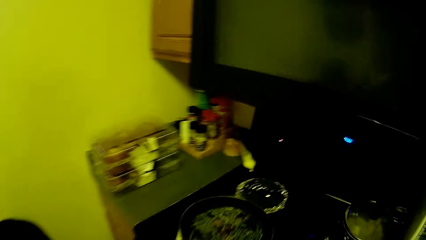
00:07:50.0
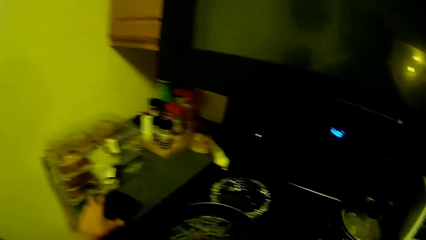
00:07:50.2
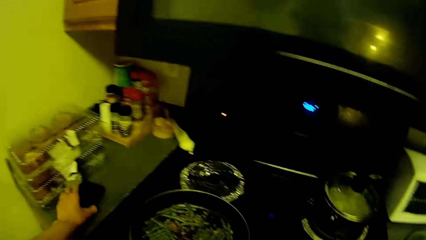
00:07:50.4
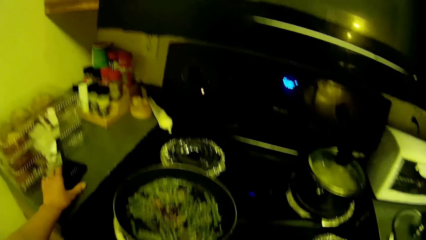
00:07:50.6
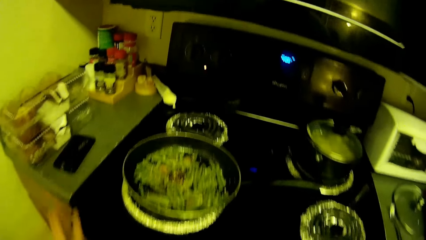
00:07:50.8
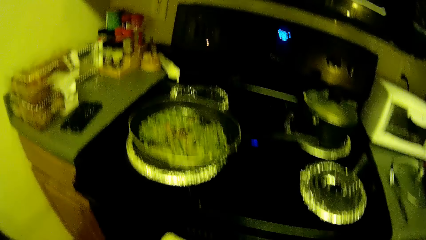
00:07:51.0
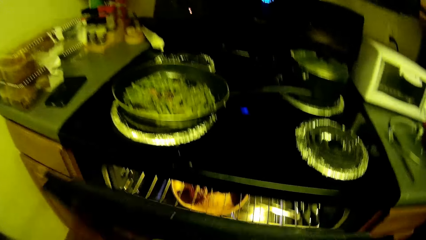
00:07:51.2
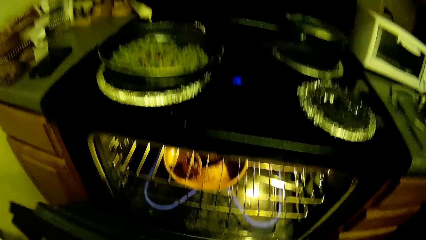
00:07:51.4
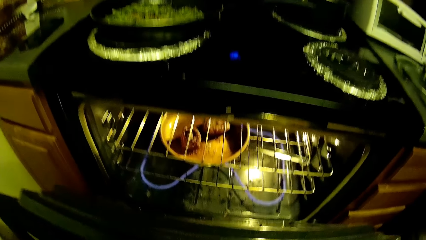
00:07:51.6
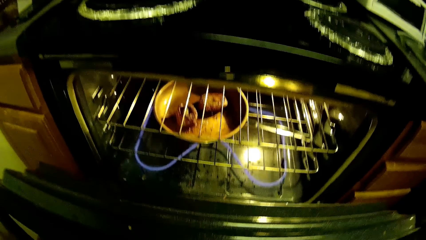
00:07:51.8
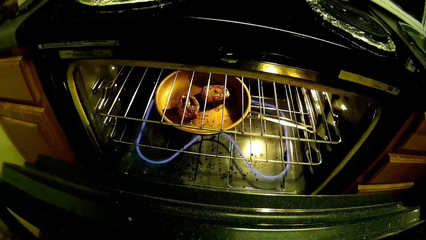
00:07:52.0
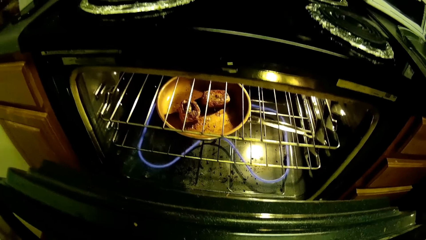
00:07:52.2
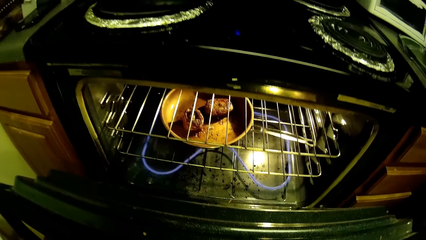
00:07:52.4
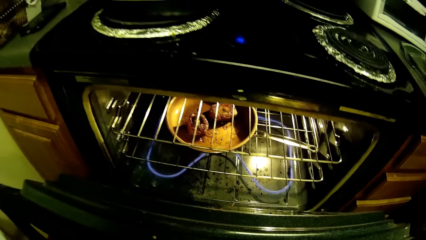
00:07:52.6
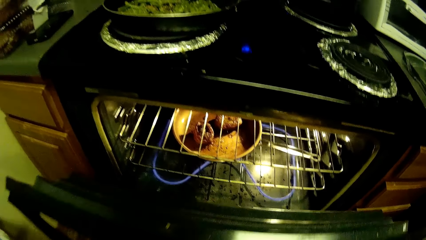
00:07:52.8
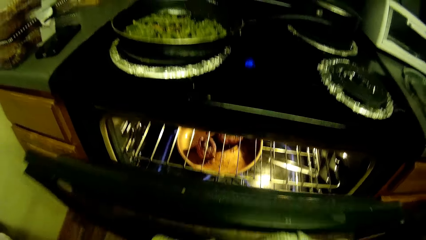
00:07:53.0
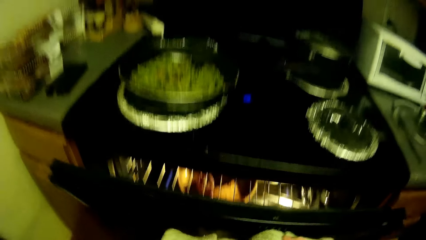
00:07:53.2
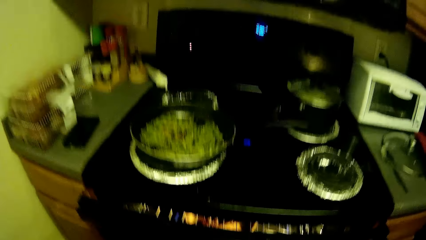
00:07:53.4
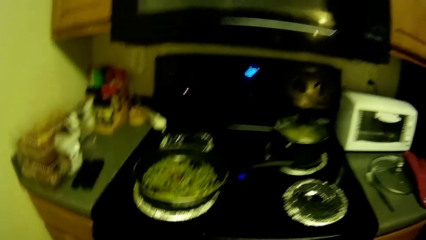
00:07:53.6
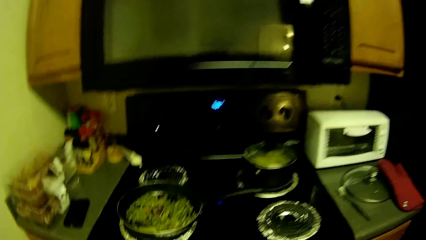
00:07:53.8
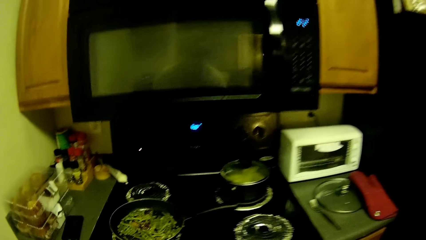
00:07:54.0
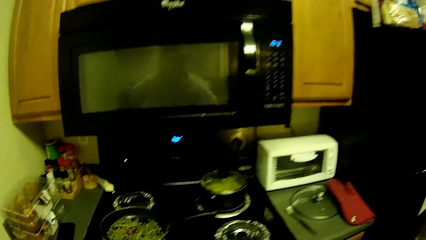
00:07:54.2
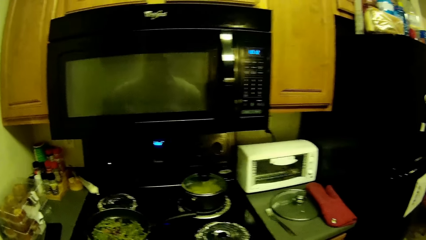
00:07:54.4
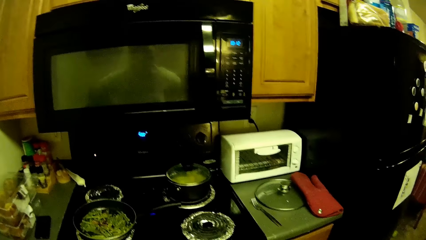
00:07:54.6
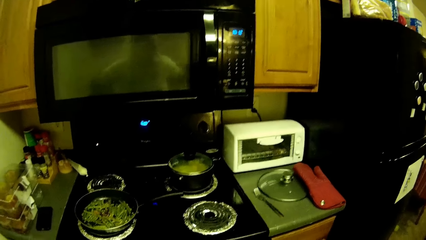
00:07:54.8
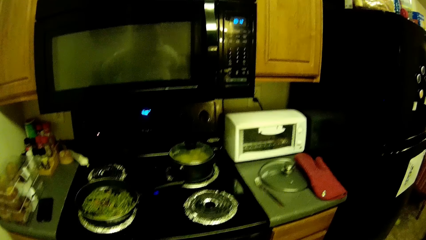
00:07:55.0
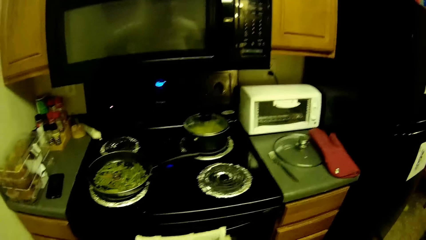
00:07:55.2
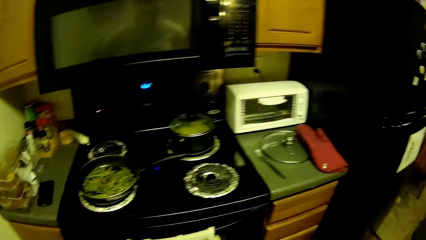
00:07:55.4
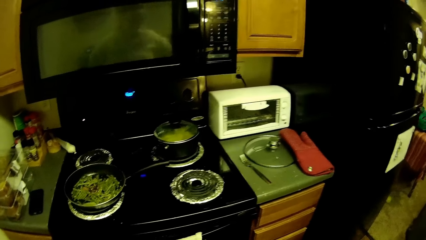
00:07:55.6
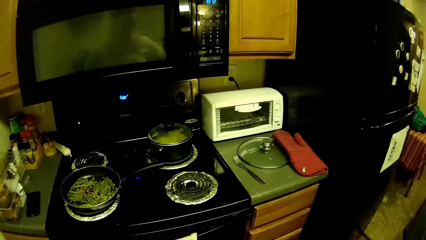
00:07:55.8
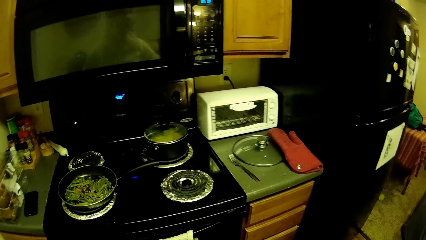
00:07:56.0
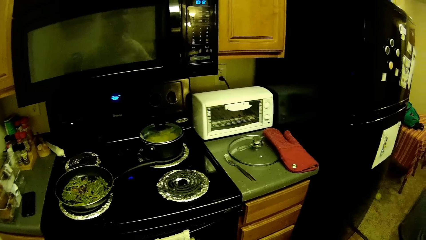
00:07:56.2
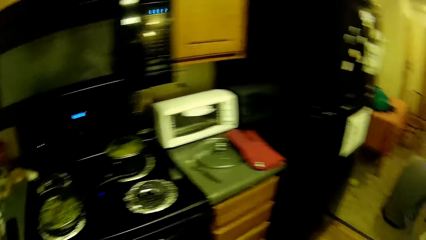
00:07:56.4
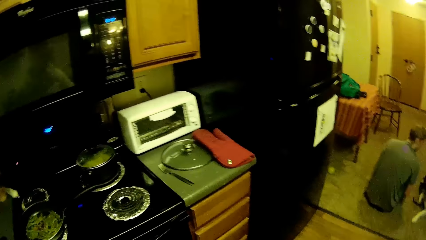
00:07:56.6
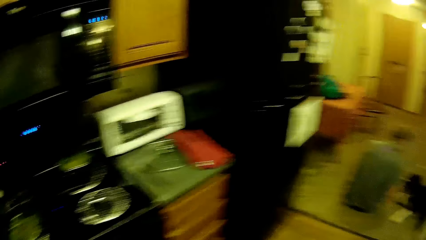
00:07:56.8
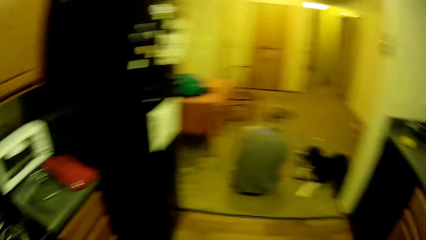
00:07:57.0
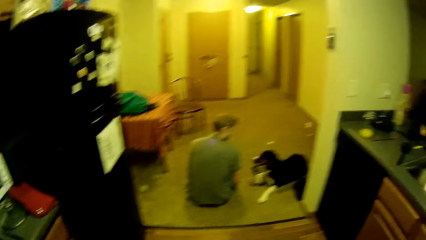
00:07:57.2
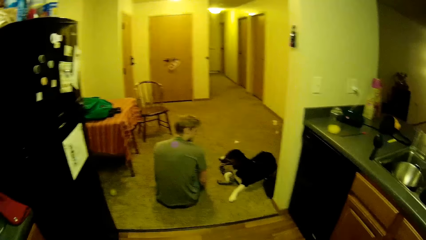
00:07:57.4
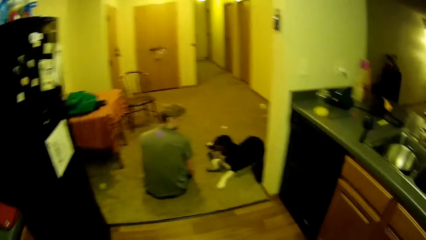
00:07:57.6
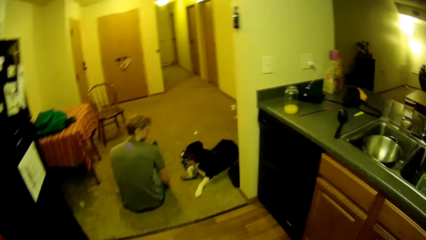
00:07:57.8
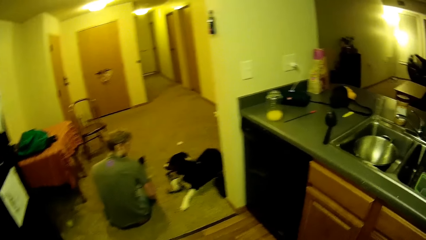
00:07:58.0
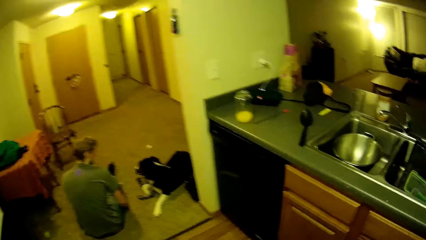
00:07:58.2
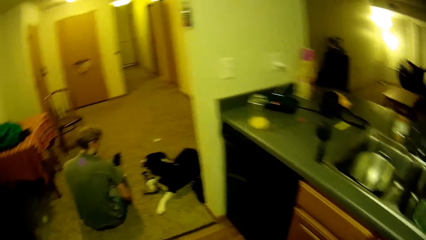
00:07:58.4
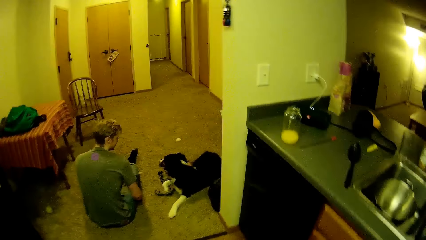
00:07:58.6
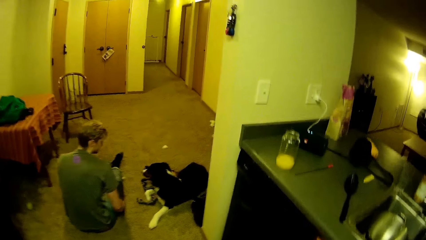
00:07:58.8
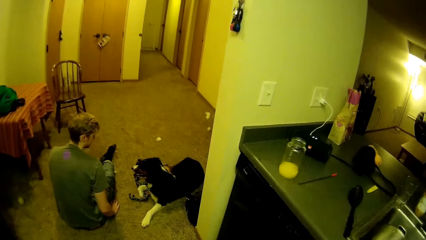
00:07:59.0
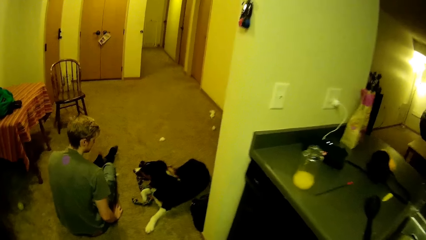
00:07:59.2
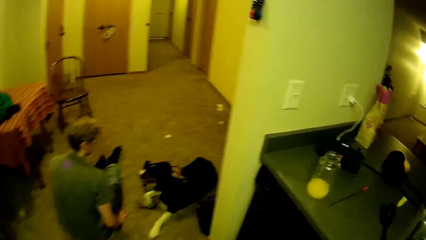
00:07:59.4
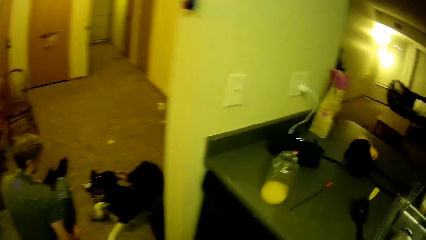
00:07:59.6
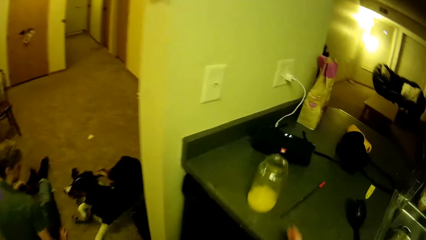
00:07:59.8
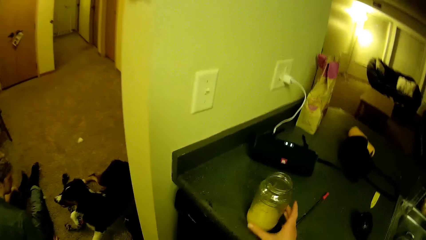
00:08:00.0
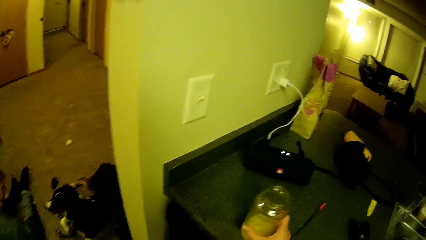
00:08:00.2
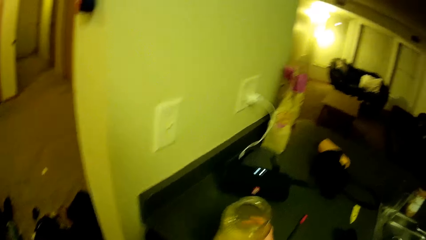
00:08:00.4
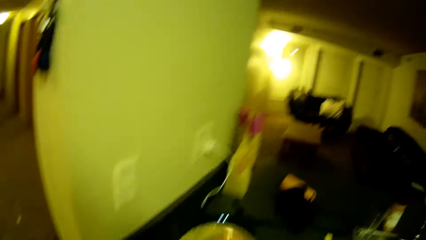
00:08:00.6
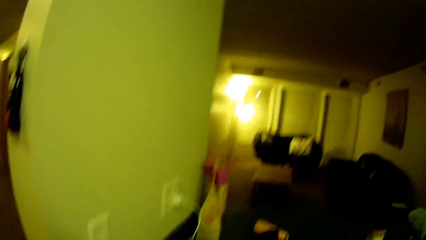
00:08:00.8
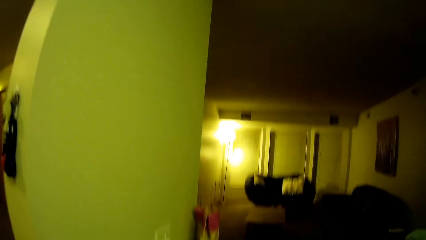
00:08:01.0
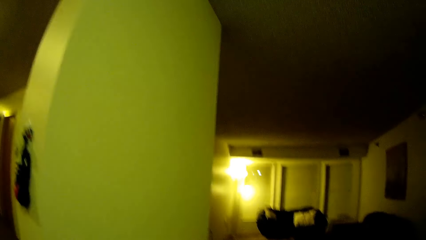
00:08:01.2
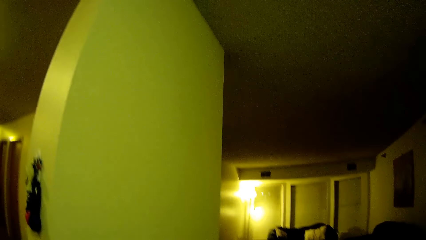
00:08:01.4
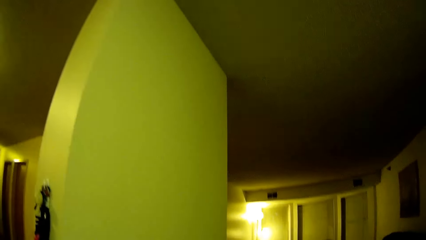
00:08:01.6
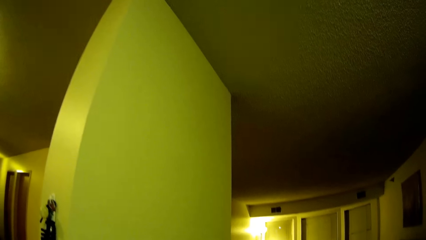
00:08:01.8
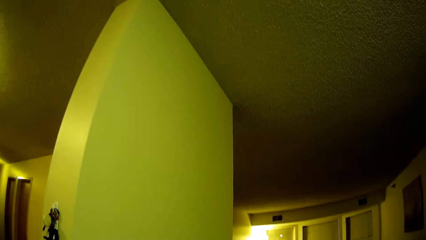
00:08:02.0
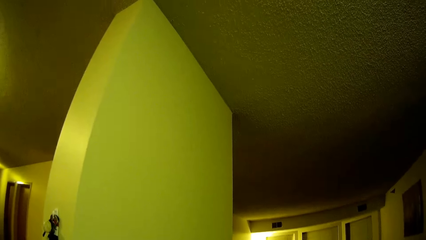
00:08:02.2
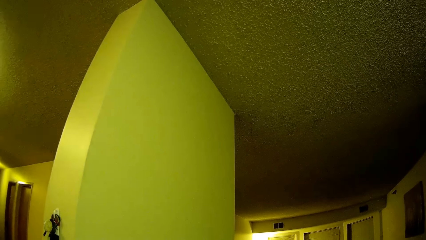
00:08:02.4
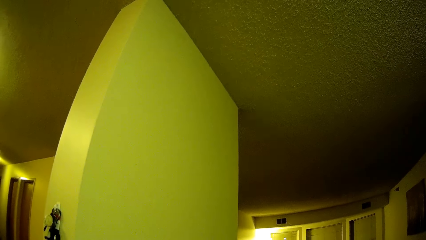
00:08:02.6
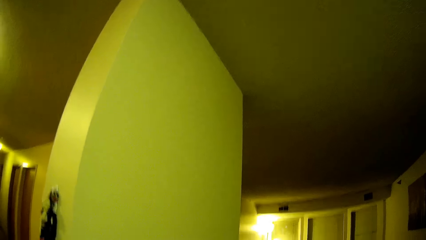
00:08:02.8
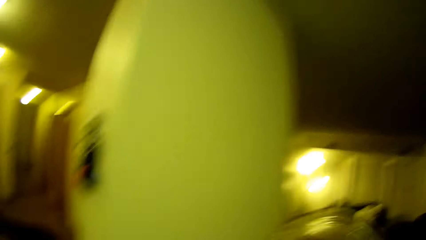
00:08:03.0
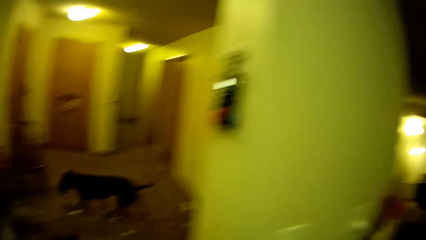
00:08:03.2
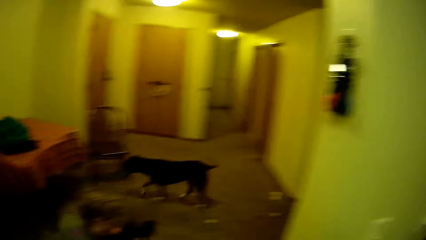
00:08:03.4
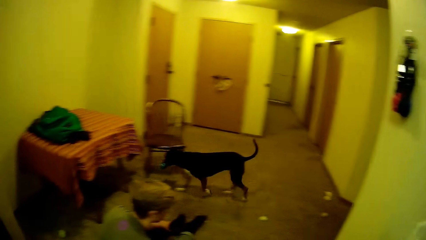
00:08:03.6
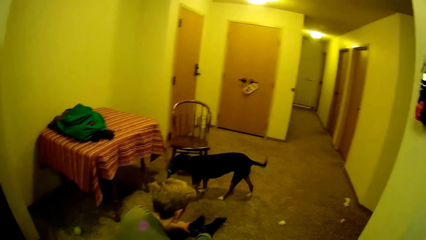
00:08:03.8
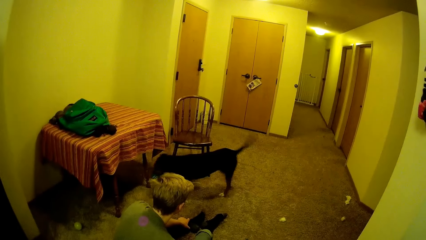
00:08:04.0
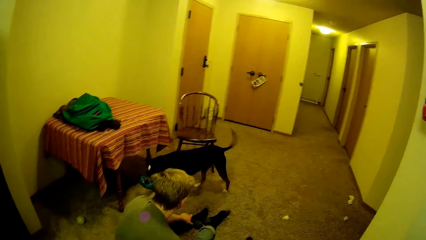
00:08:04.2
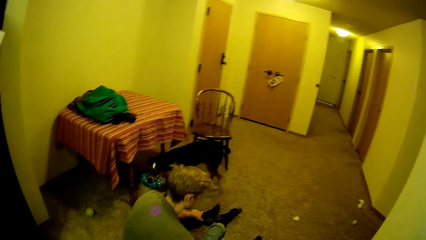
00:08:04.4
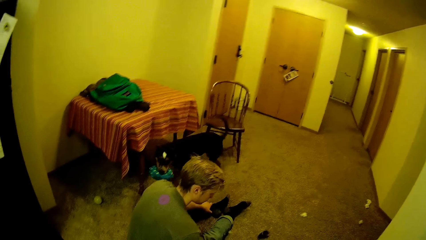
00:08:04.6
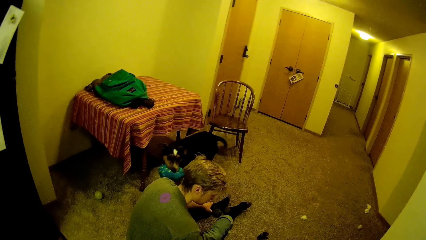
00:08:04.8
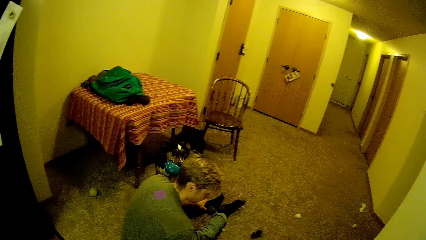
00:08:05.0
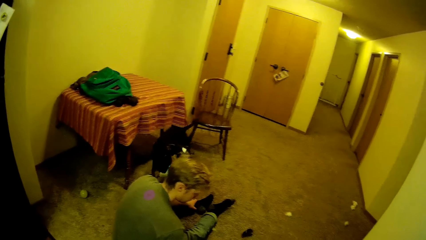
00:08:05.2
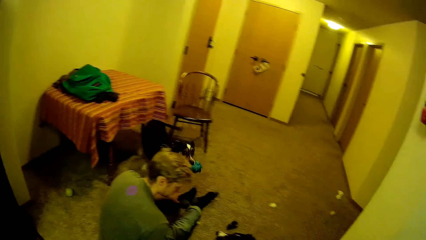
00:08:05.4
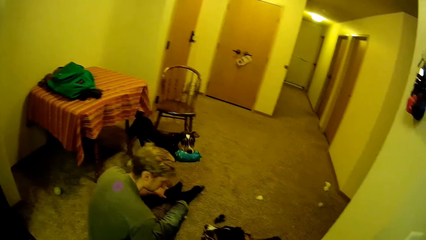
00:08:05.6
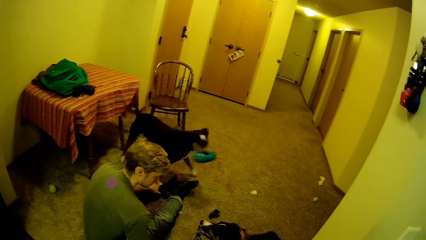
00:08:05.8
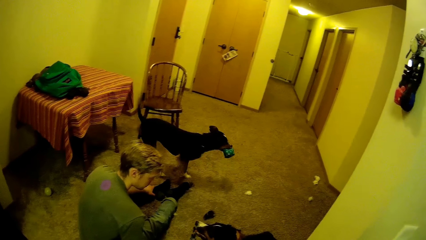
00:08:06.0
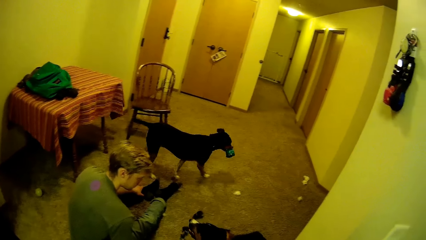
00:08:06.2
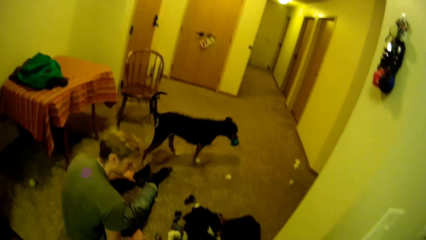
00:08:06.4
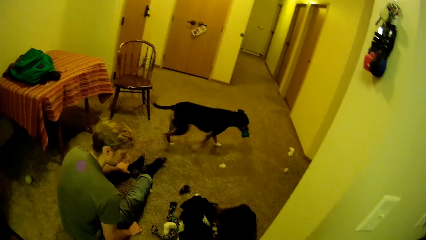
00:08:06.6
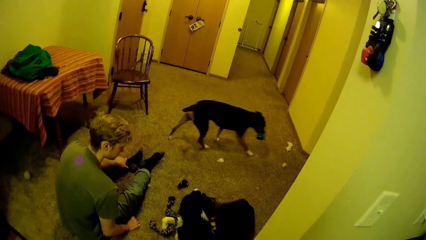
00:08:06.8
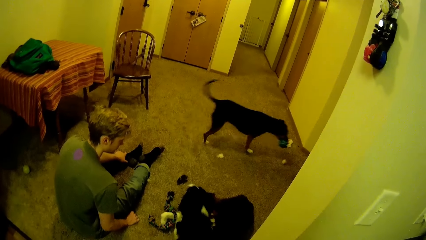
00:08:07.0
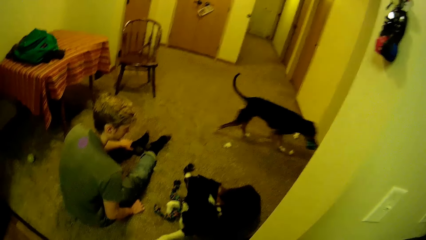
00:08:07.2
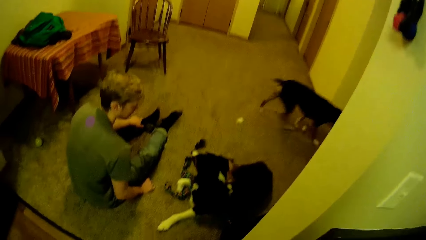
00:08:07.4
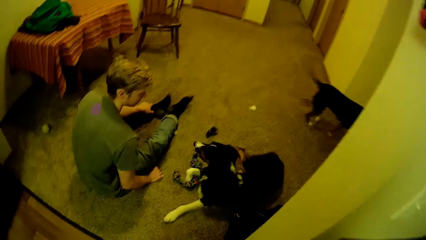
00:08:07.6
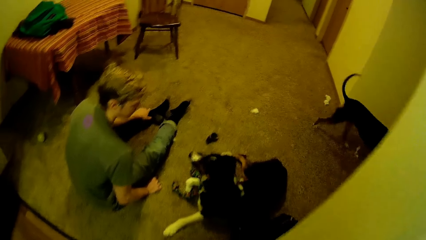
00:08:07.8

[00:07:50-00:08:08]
The camera wearer drops her phone on the slab. They open the oven. They close the oven. They look around. They turn towards the room. They look around again. They walk around. They pick up a glass of juice or bottle from the slab. They look around. The dog walks around in the room.
